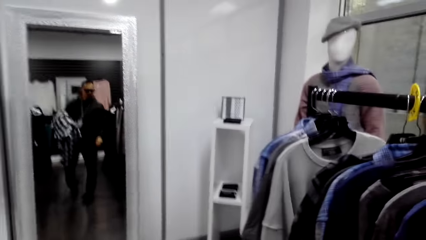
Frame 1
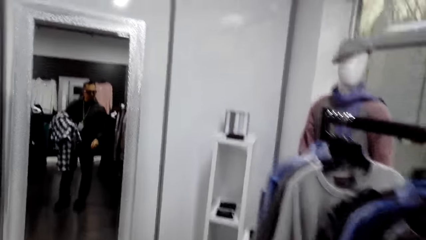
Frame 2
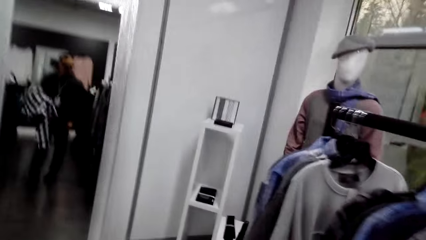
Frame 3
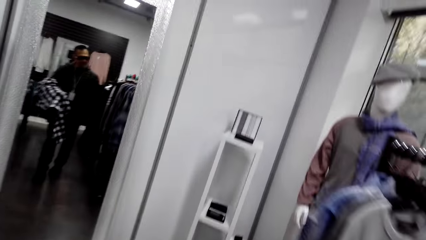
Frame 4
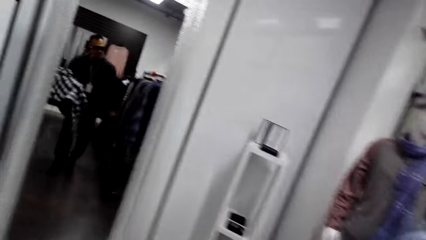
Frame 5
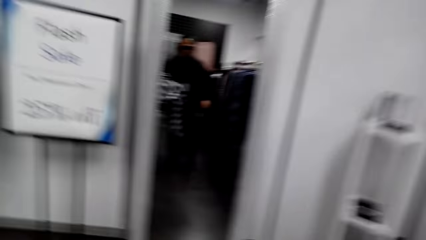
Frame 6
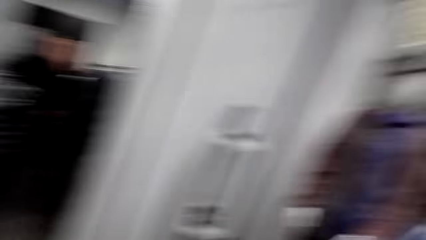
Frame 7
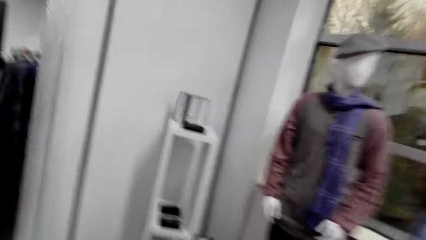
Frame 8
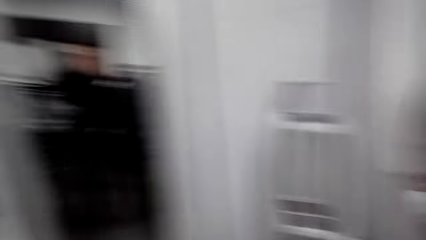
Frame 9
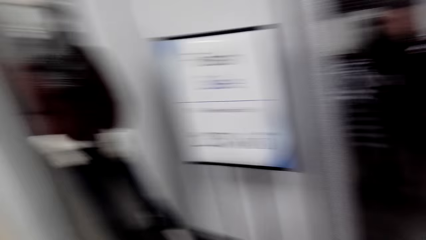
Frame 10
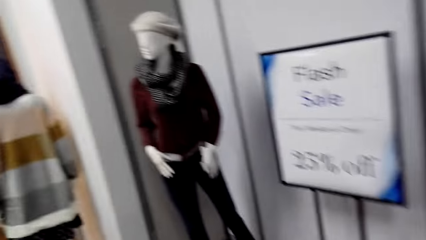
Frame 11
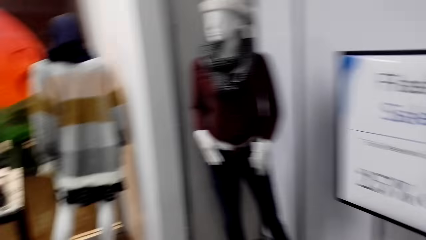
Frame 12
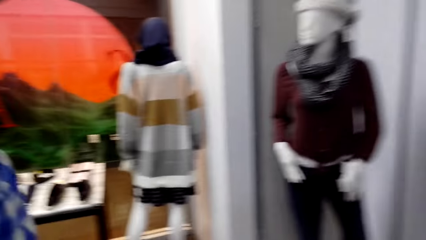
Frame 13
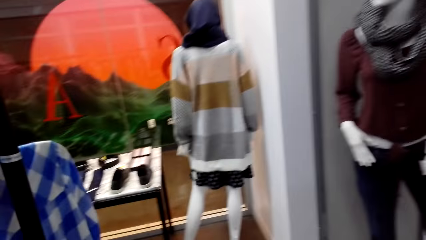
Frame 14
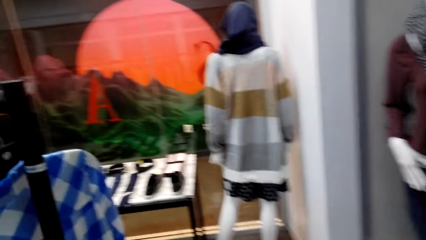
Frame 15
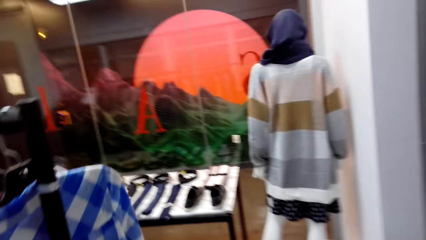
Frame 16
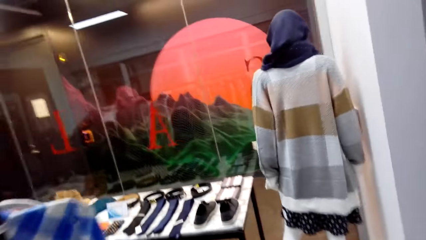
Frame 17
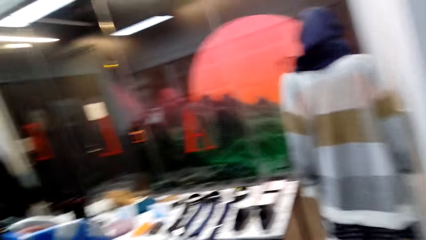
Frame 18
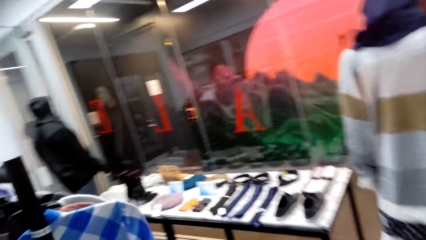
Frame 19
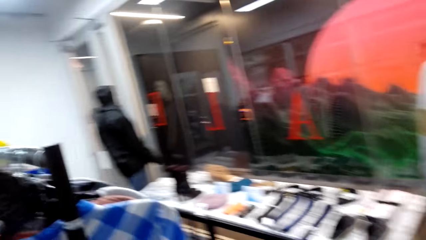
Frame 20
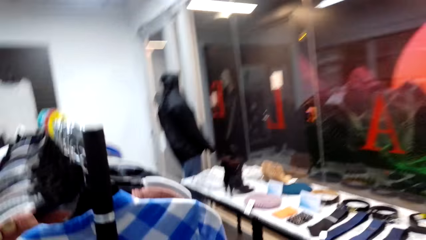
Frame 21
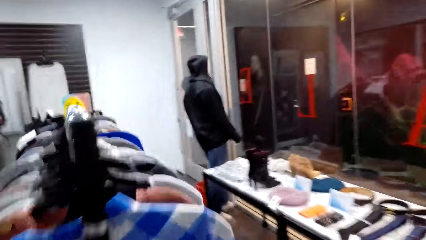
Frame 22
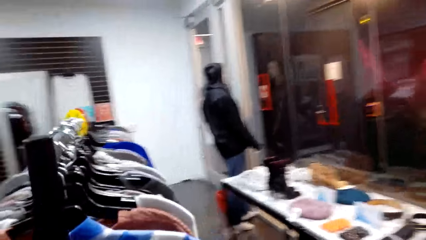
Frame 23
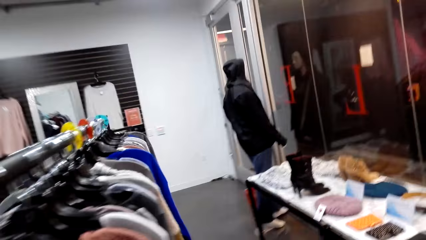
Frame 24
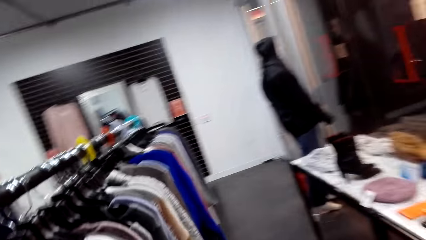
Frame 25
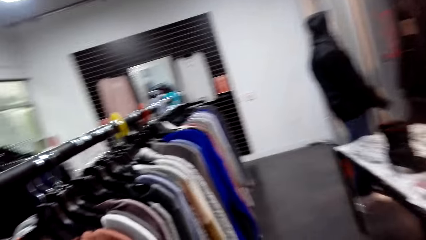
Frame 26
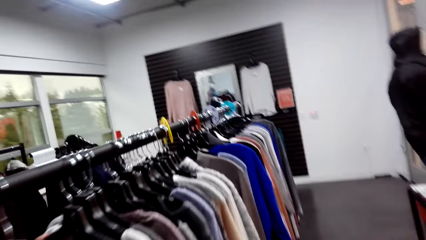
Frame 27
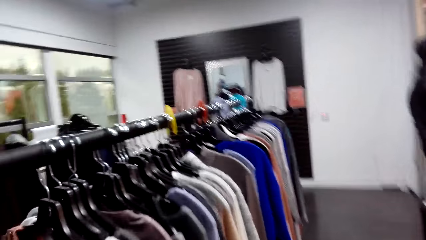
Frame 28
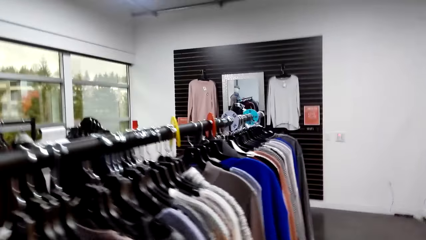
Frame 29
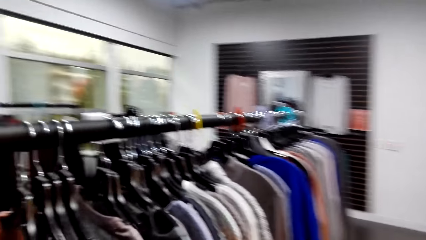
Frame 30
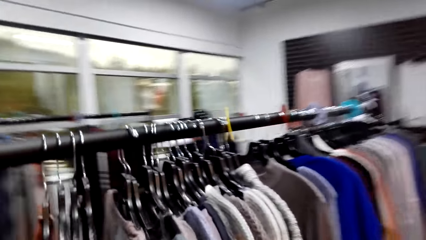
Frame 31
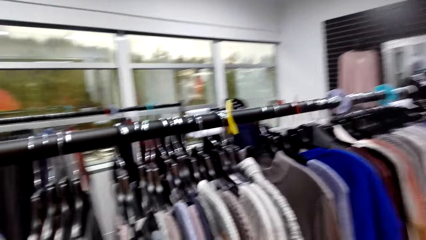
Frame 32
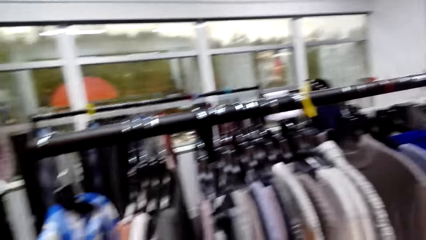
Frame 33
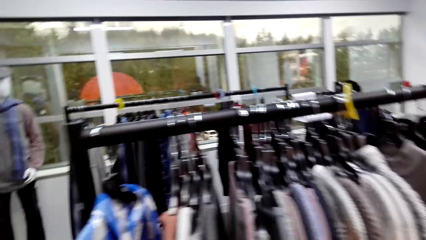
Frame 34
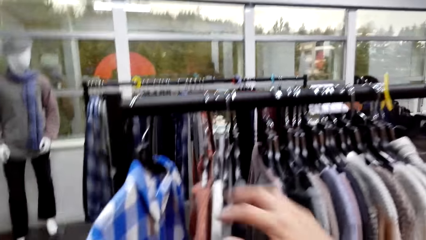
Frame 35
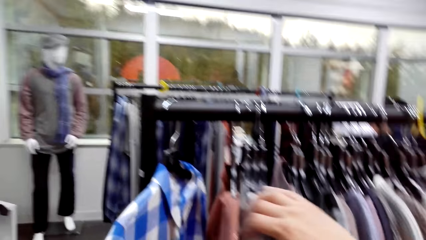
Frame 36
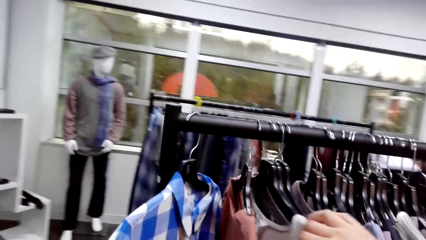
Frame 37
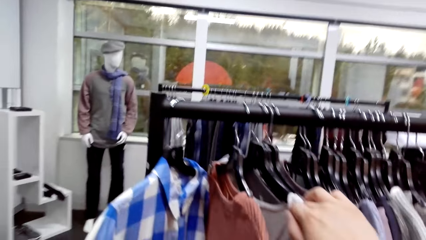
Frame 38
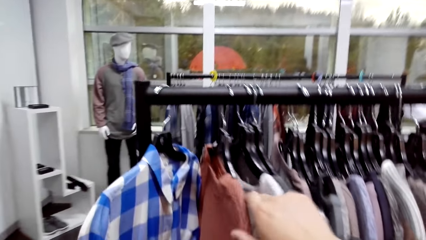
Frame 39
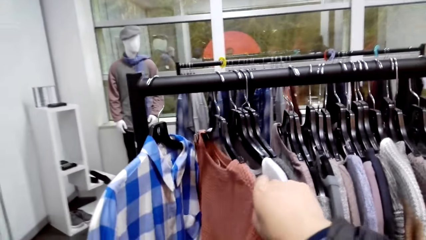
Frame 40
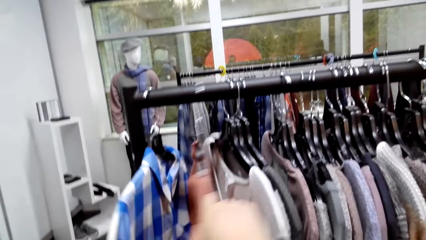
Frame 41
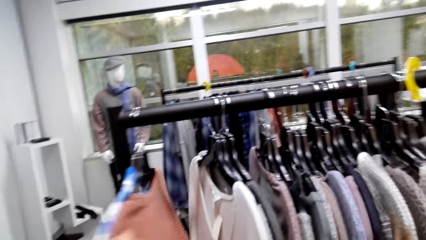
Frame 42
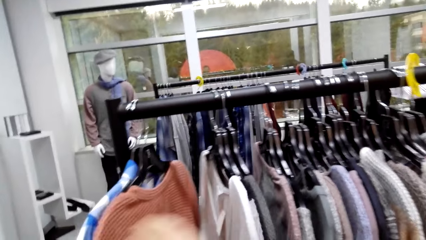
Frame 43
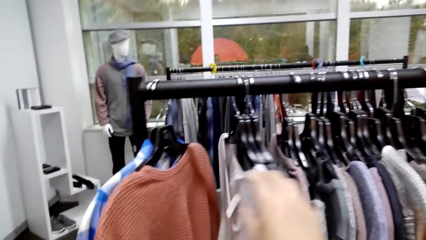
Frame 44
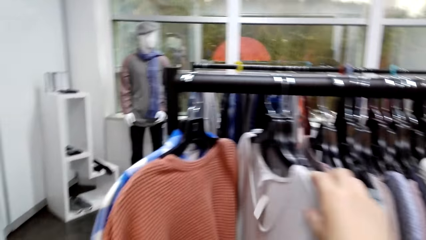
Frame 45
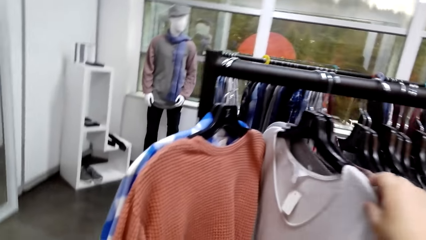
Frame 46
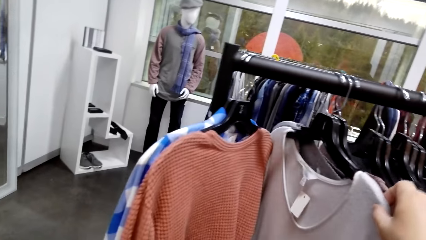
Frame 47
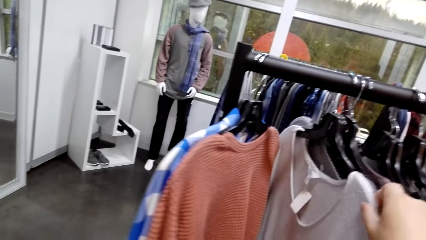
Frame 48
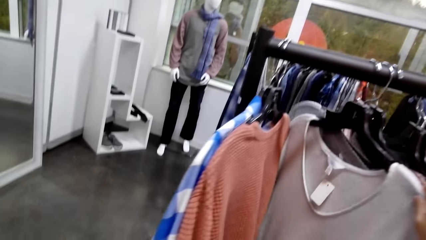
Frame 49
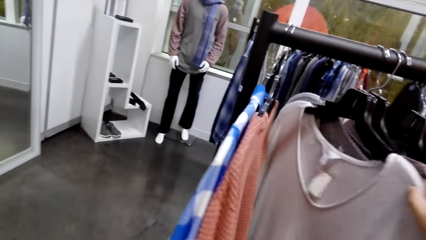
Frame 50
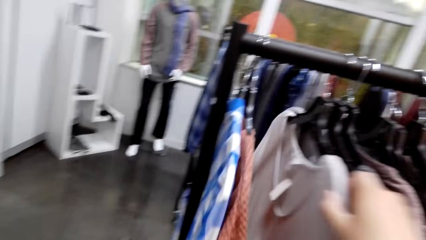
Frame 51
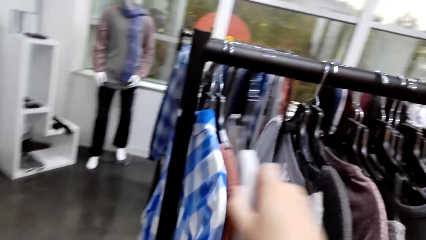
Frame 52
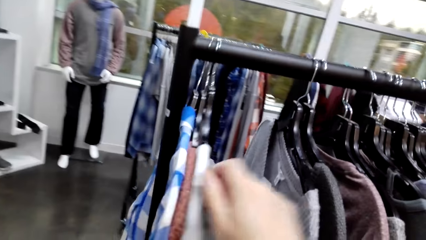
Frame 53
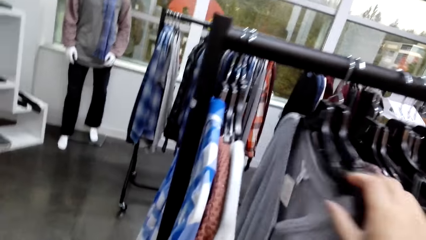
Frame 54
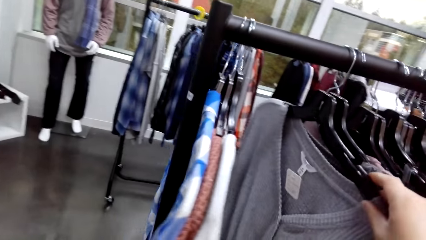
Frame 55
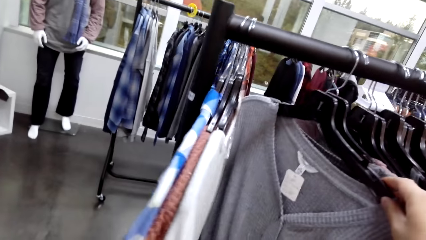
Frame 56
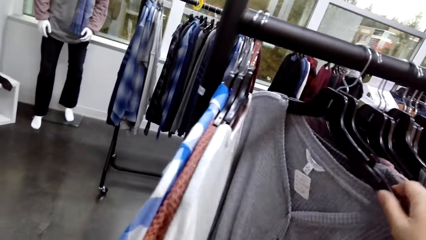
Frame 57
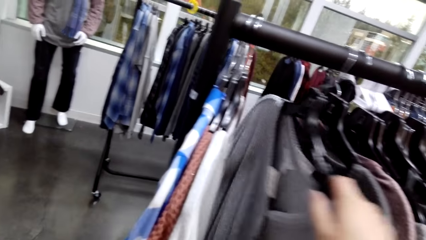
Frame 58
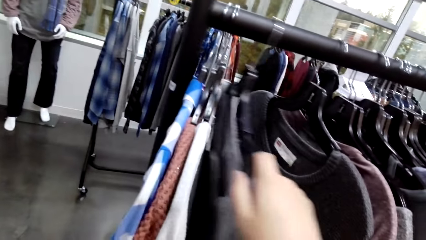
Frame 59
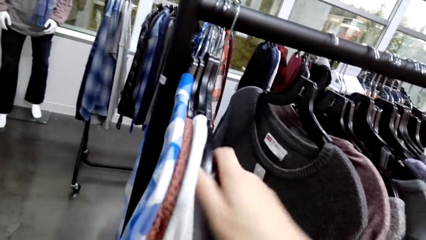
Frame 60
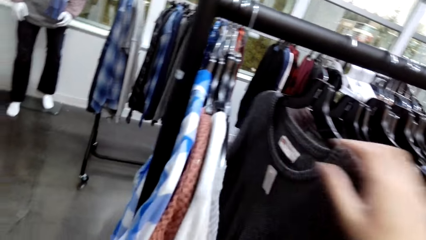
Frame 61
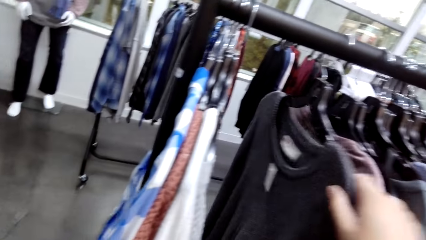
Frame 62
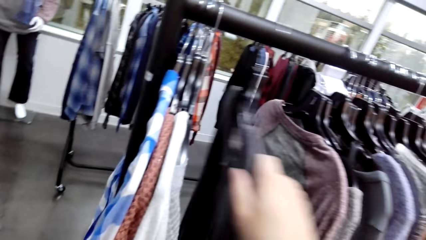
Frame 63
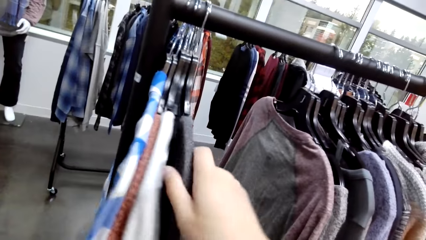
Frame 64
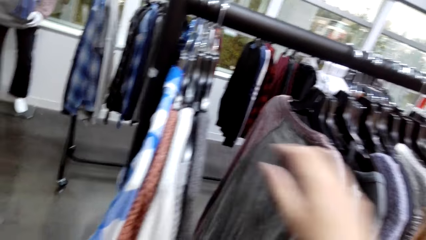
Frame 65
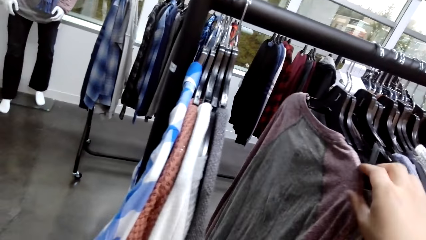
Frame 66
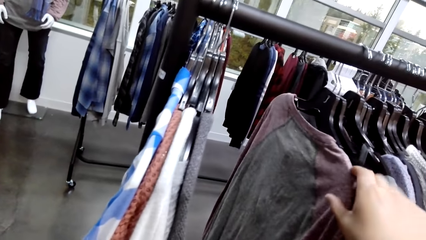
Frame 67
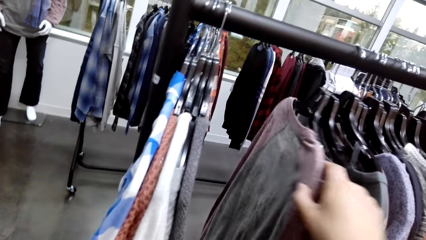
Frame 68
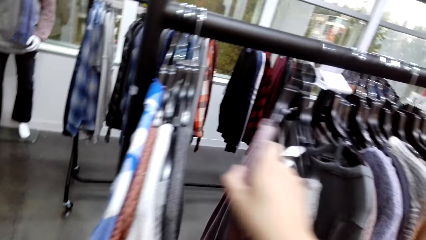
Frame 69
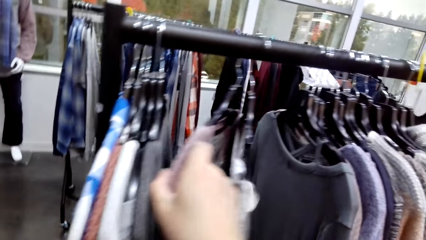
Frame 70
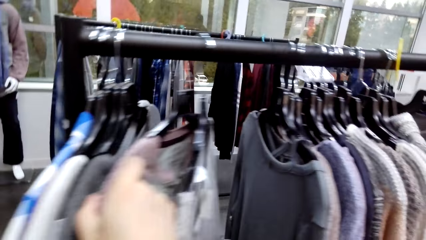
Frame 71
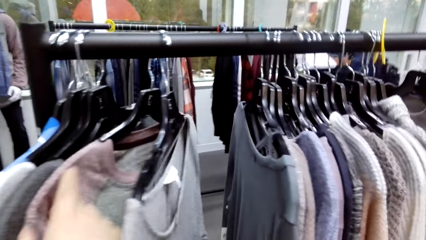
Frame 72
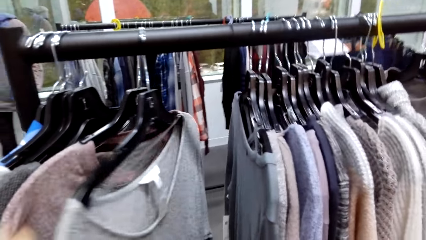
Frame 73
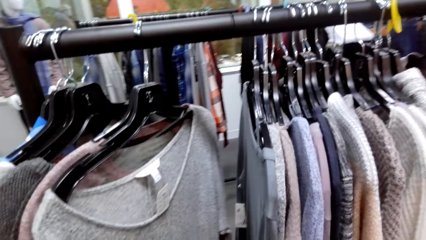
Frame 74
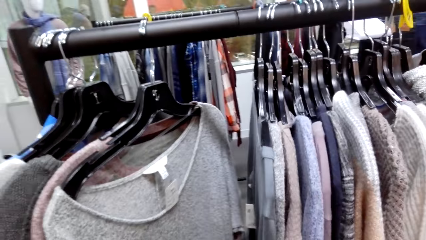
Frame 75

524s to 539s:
The camera wearer looks around the store. They walk in the store. They hold the clothes on the line hanger. They take a look at the clothes.
